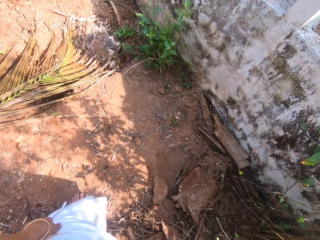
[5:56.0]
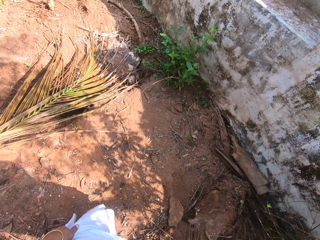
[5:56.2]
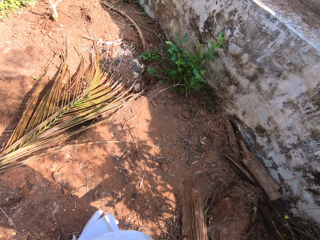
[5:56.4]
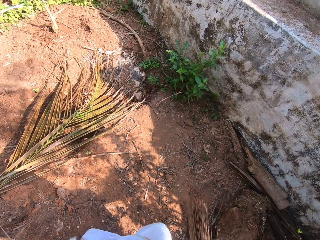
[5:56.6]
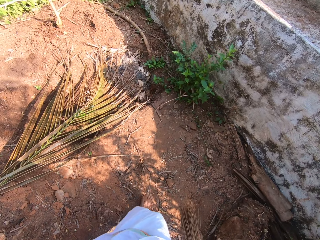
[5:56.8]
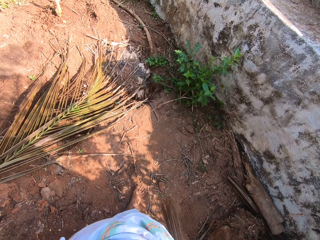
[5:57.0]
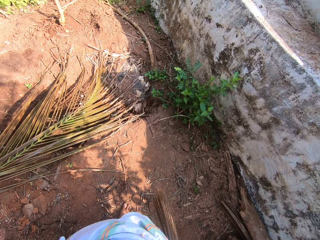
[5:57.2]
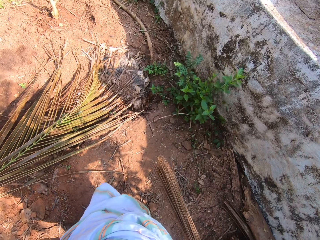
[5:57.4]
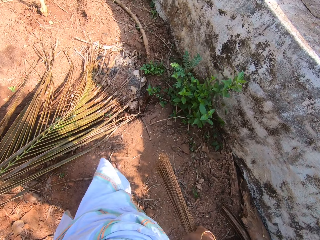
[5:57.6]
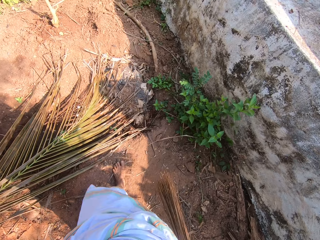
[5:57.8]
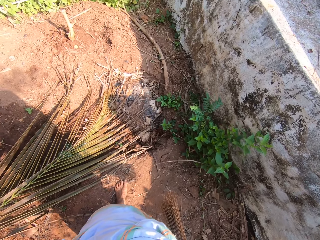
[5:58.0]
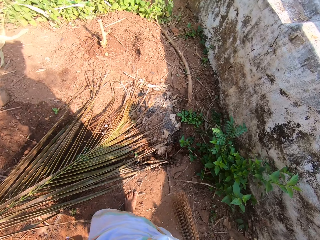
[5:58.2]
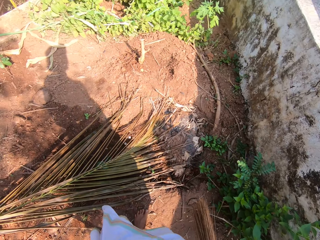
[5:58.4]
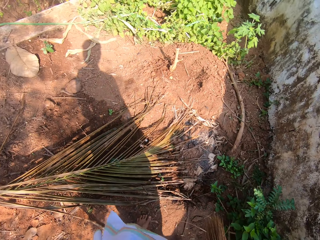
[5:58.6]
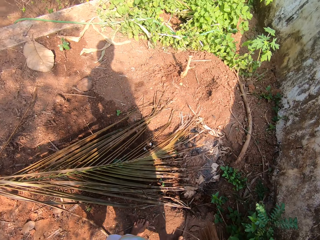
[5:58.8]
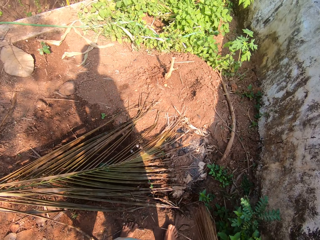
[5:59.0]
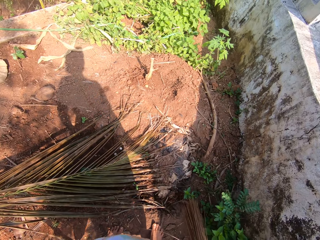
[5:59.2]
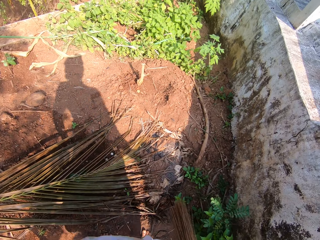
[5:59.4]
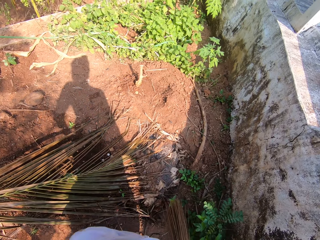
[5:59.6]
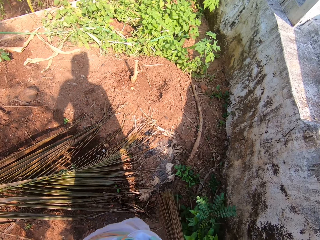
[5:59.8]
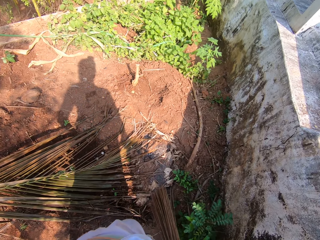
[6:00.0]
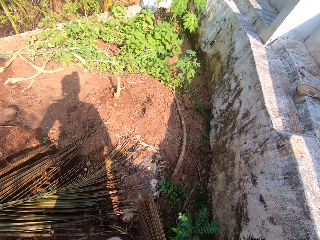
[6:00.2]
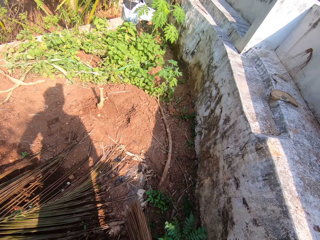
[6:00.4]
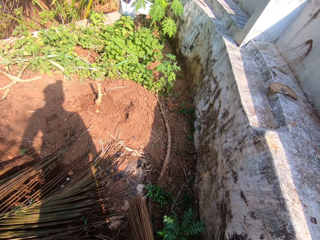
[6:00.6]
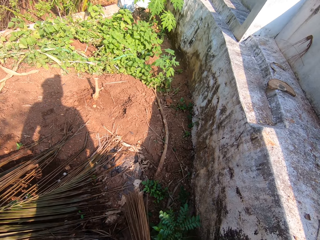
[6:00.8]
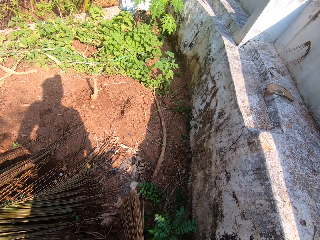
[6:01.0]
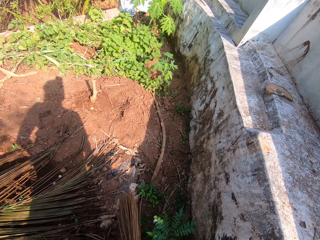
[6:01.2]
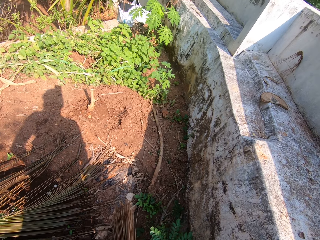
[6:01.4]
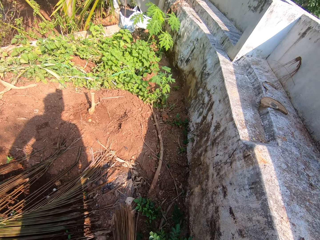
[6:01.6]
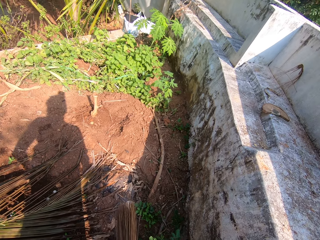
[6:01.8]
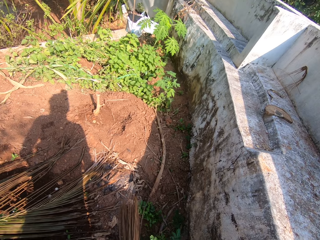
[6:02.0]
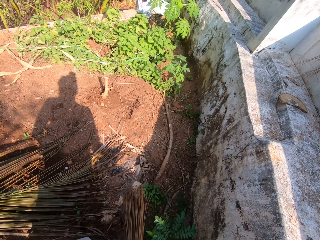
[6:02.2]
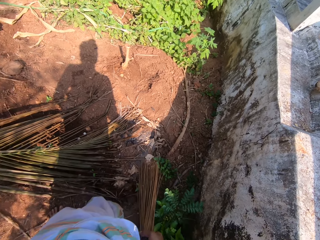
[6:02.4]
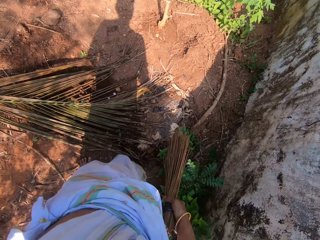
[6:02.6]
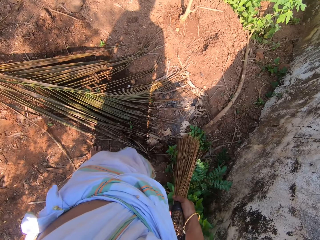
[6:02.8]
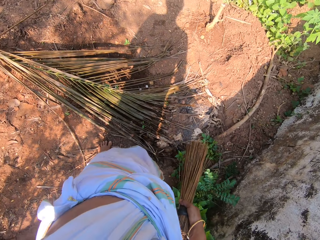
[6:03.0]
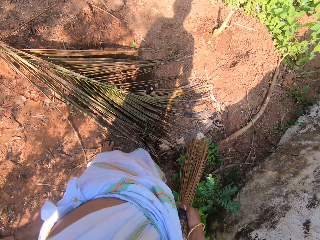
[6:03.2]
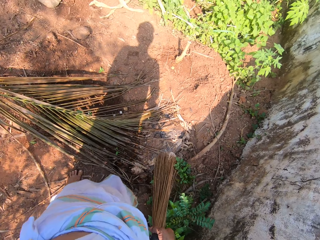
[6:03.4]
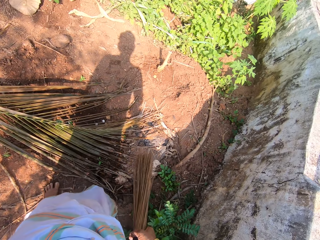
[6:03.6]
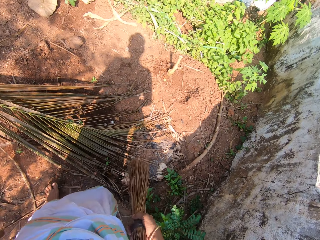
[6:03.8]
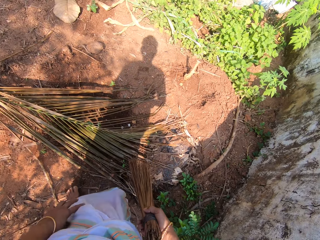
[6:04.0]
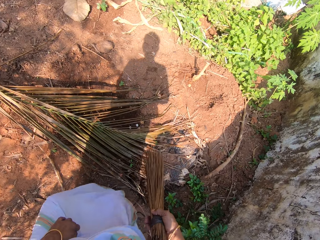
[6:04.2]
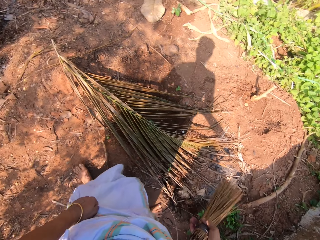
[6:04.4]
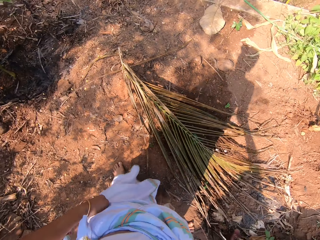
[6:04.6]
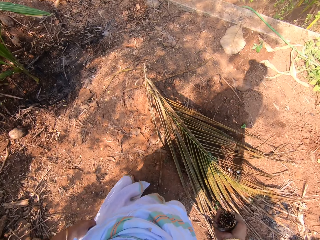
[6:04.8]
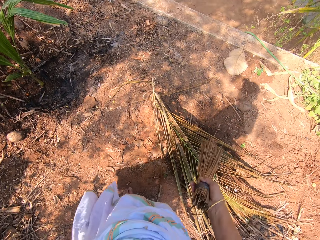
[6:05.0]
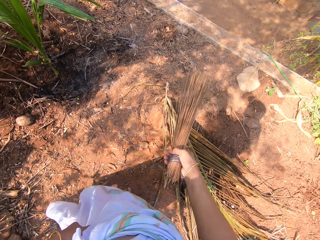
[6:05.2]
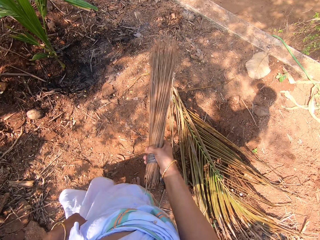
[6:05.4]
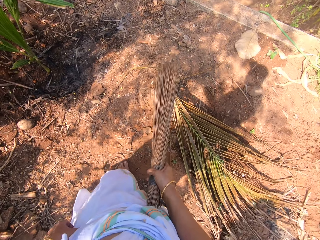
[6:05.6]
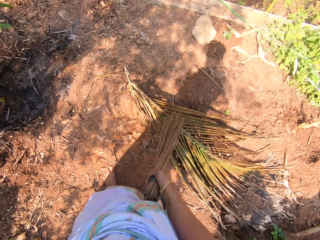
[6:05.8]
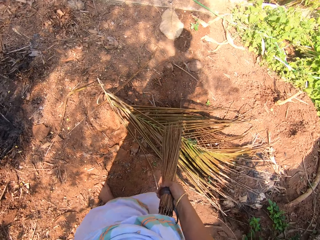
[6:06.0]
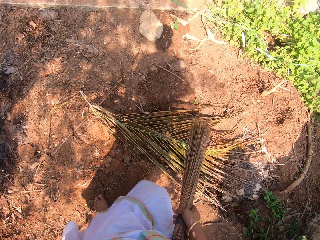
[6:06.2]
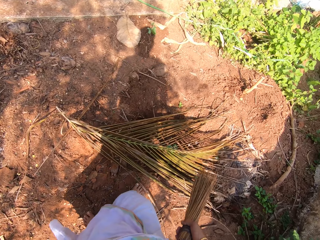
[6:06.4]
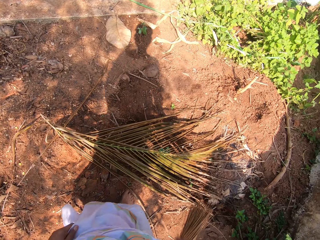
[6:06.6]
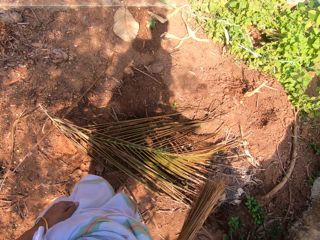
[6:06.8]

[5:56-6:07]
The camera wearer walks across the compound. They look around the compound.

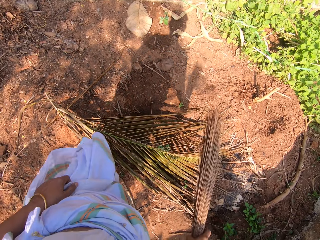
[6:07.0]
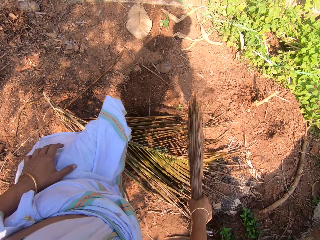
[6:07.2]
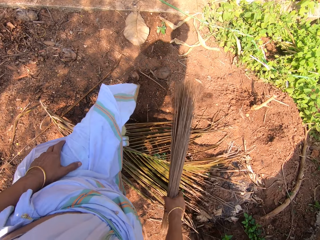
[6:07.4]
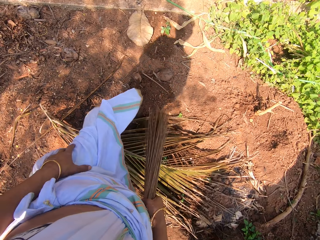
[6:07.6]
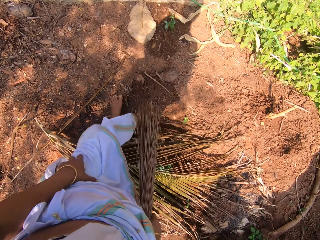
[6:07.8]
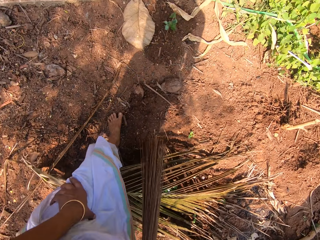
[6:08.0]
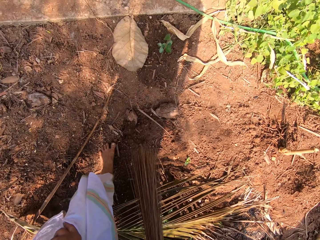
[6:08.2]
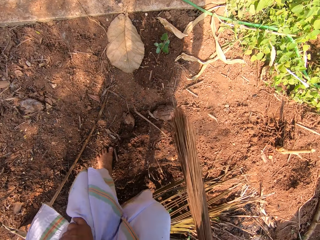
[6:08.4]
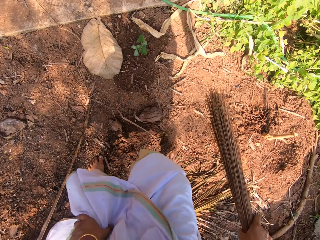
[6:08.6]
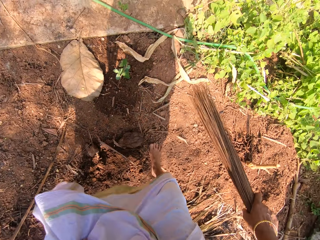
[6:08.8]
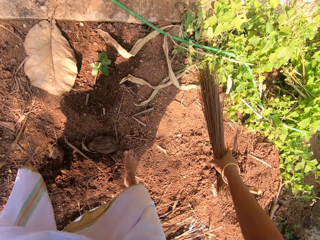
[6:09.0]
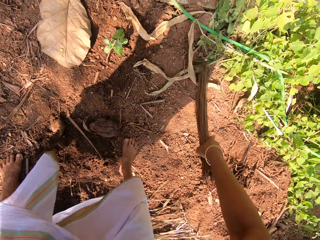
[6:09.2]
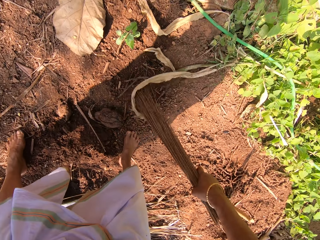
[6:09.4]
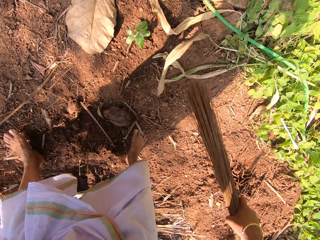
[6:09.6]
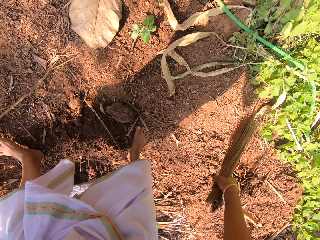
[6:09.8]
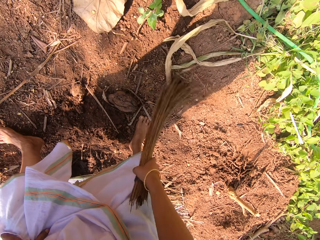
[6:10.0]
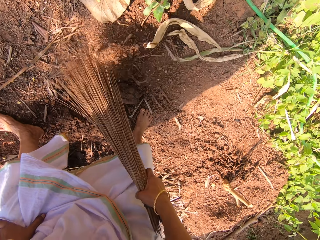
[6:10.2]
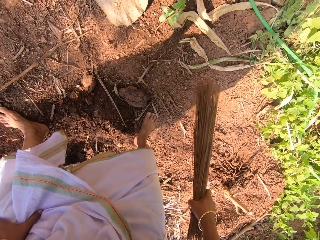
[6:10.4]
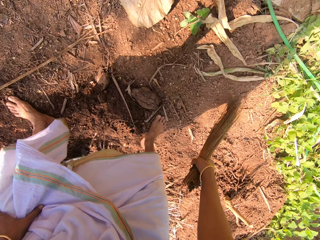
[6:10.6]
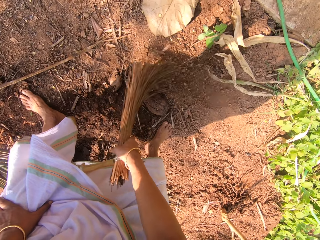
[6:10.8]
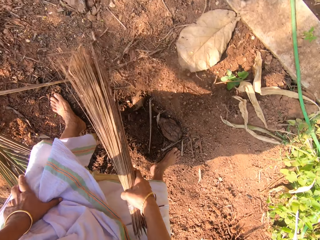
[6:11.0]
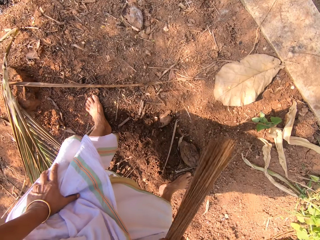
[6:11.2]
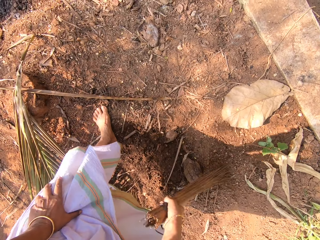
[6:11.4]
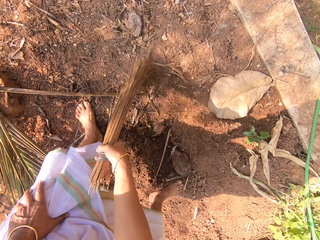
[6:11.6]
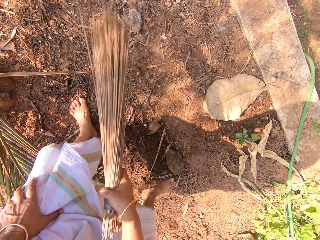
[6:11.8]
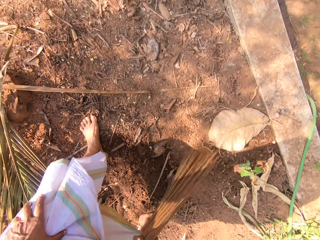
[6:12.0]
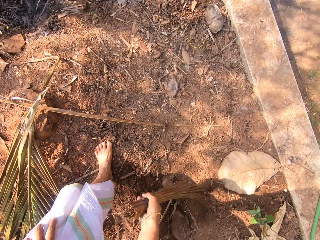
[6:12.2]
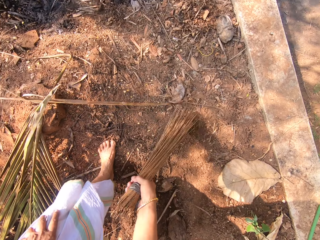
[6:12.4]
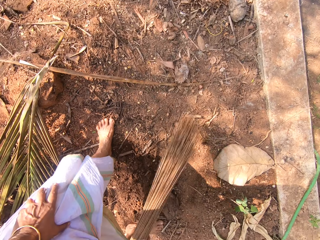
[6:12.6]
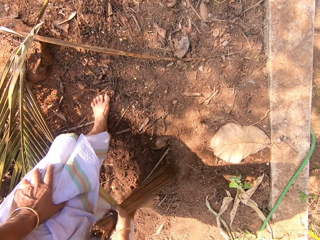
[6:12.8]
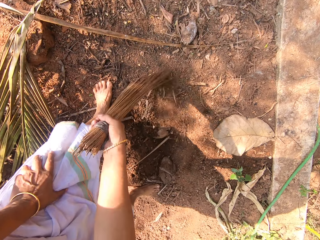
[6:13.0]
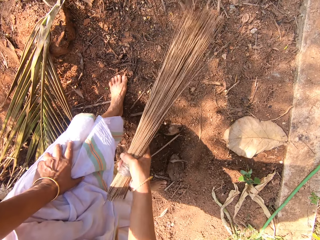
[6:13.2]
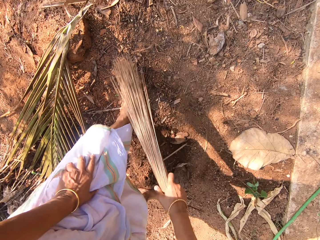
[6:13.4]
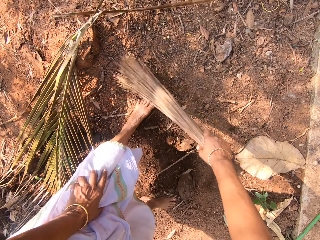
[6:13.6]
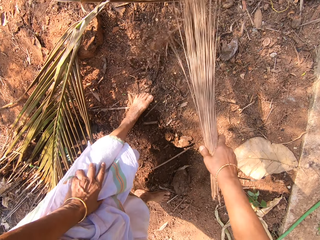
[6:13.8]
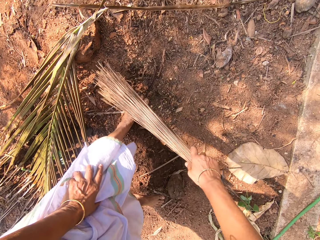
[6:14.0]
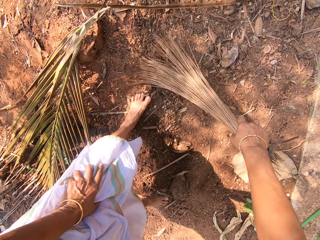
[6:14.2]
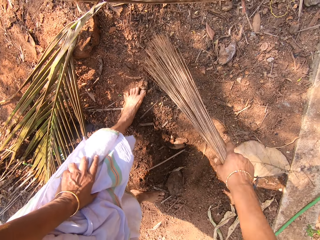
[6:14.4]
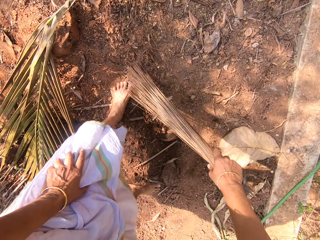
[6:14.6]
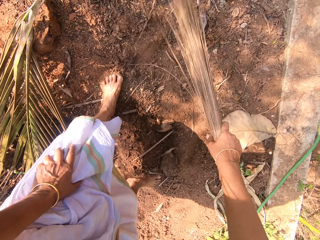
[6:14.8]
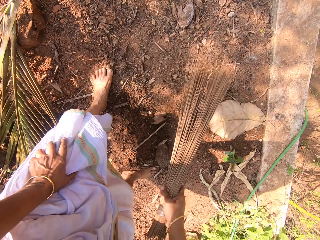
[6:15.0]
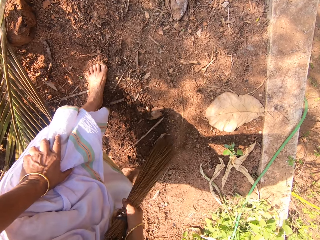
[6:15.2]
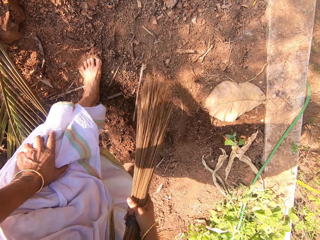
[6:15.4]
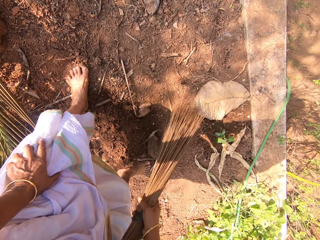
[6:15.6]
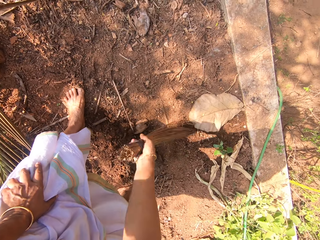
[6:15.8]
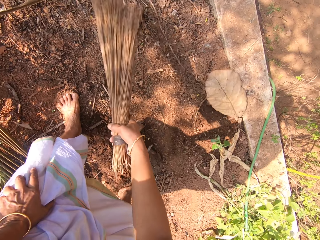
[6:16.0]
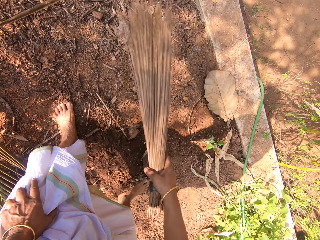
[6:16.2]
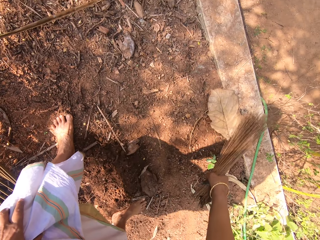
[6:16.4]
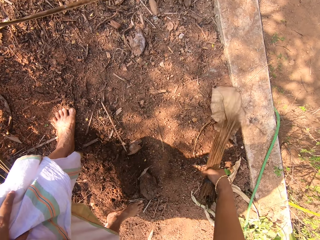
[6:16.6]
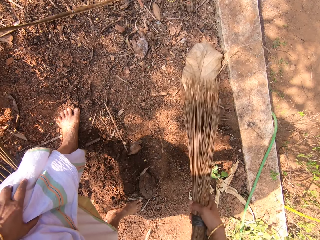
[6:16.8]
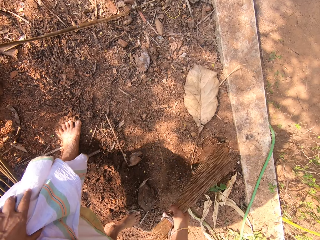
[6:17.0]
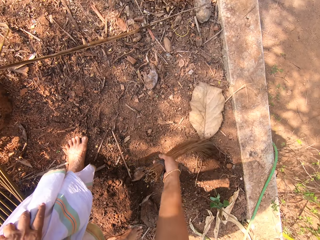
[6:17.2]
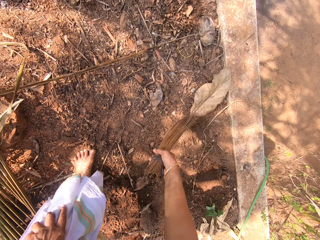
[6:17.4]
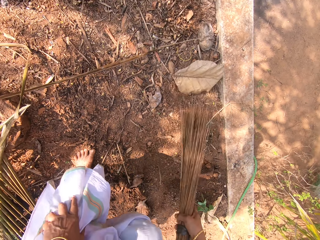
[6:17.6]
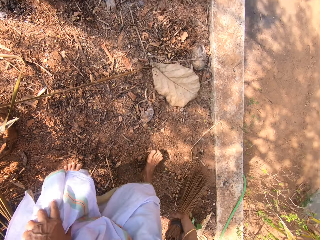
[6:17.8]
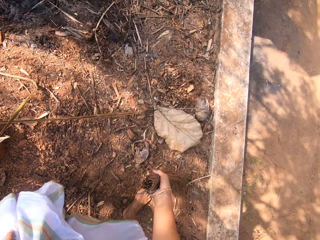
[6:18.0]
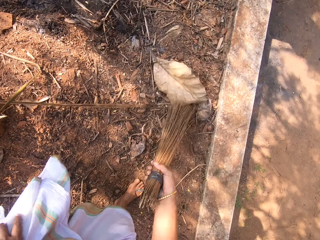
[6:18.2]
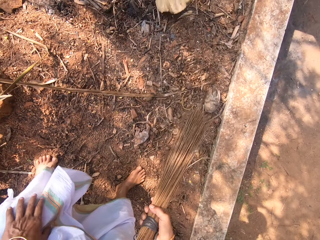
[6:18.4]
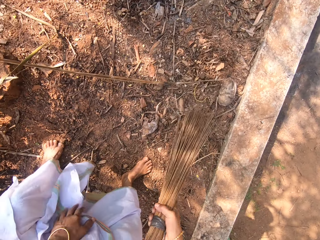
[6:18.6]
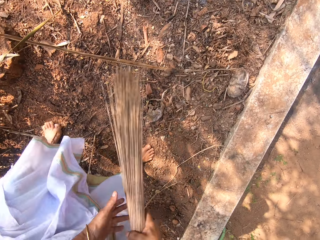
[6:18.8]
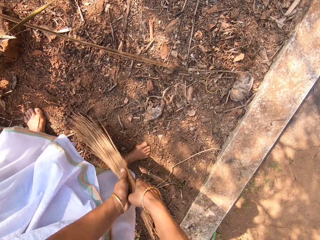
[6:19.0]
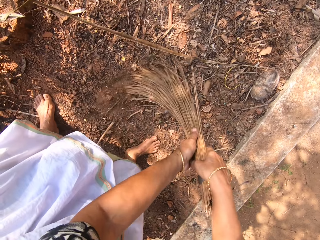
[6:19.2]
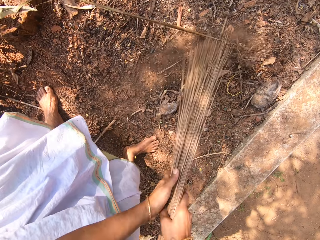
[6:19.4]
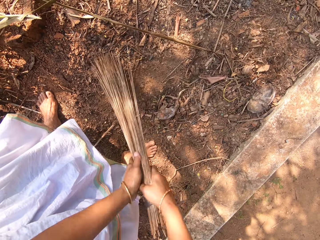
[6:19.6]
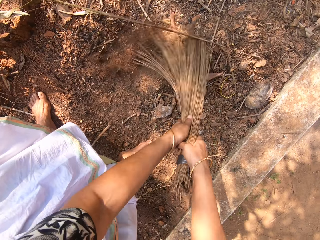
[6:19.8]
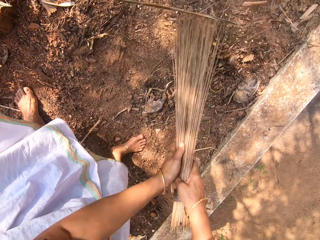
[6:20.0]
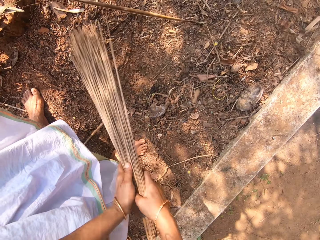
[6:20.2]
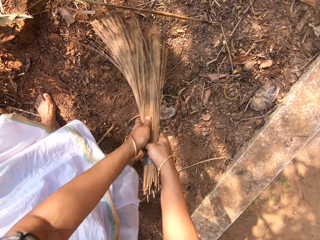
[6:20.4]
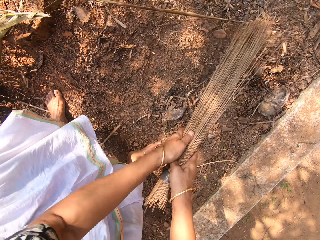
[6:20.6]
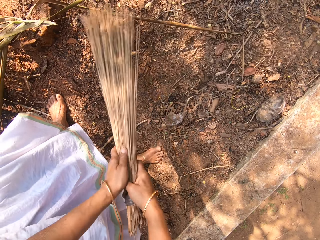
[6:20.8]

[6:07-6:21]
The camera wearer sweeps the ground with the broom in her right hand. She sweeps the ground with the broom in her hands.
